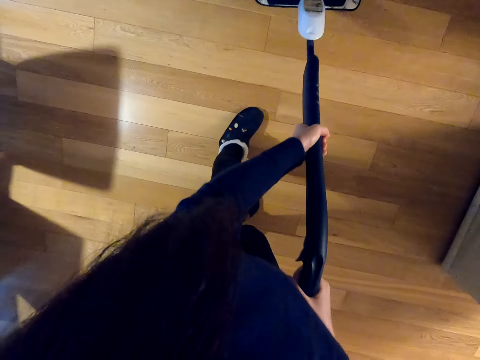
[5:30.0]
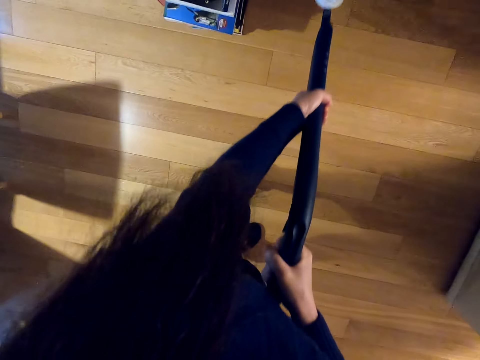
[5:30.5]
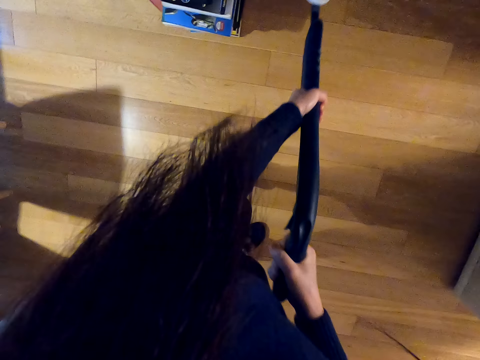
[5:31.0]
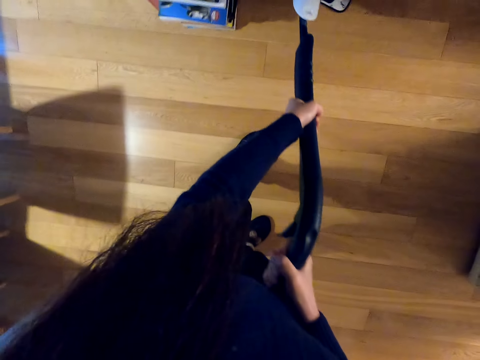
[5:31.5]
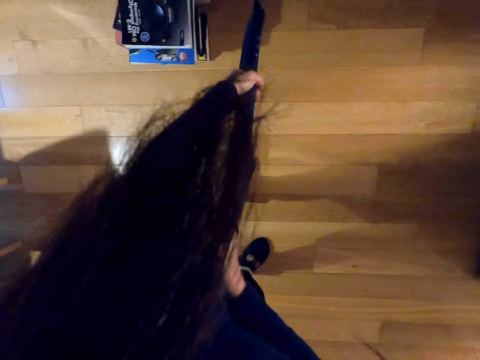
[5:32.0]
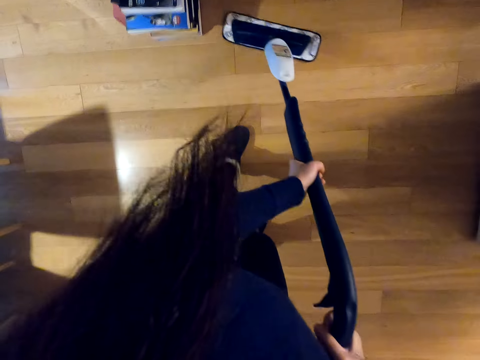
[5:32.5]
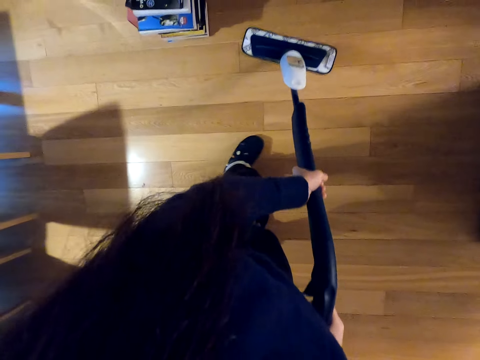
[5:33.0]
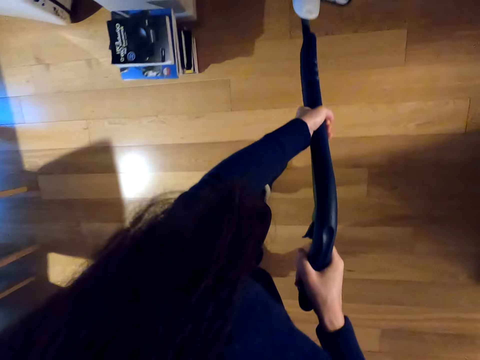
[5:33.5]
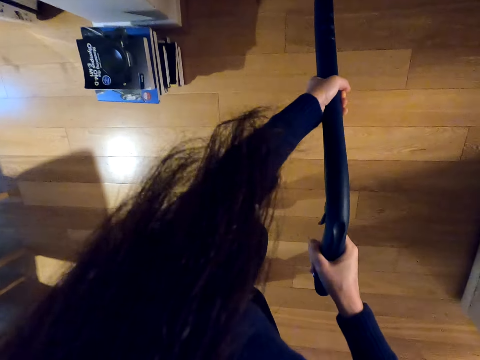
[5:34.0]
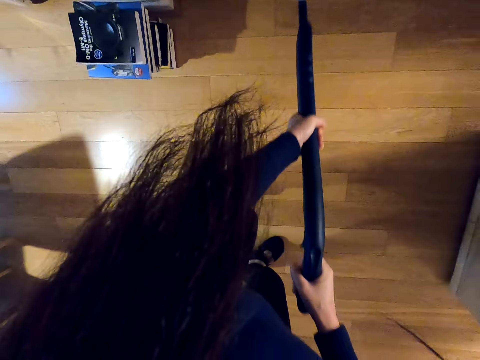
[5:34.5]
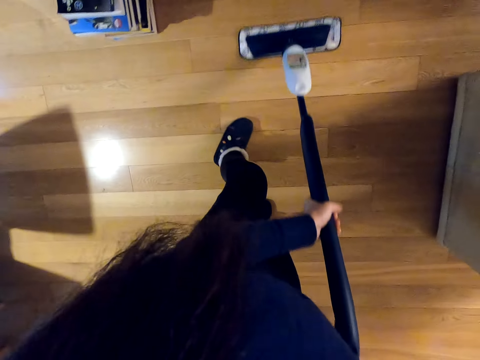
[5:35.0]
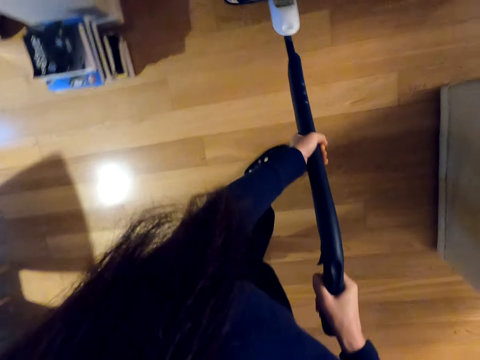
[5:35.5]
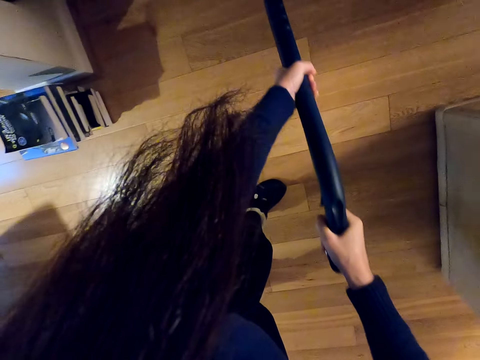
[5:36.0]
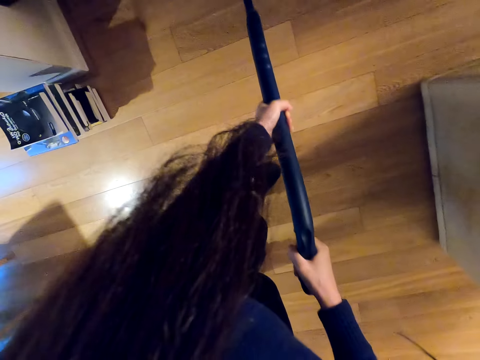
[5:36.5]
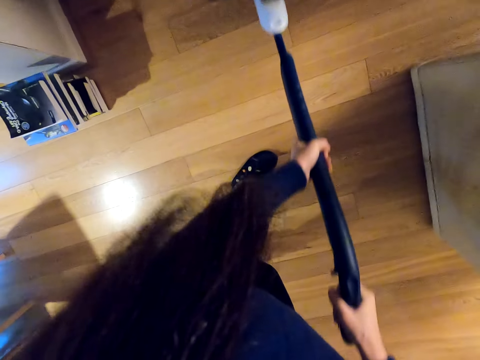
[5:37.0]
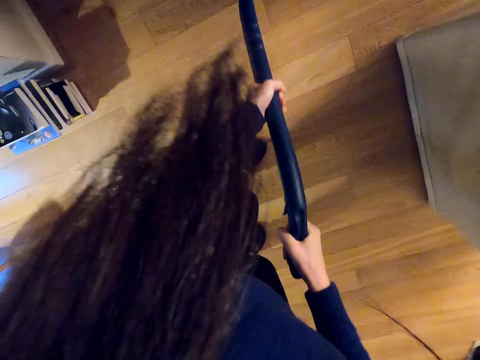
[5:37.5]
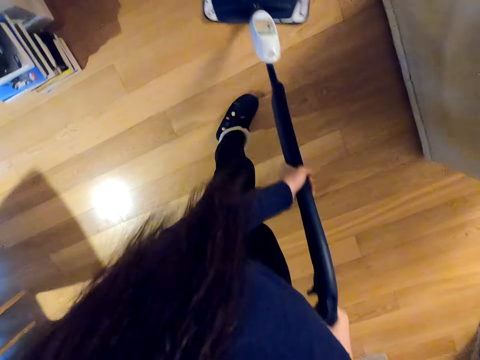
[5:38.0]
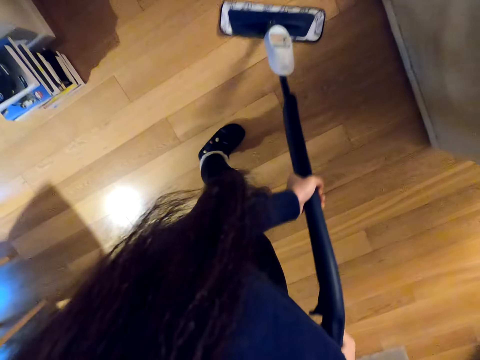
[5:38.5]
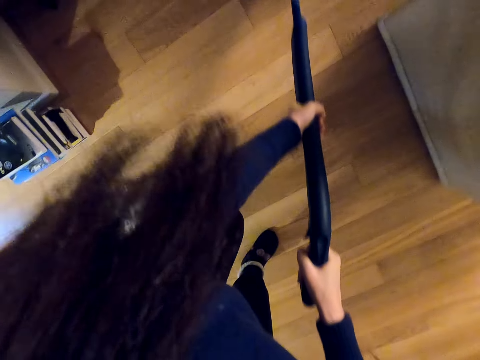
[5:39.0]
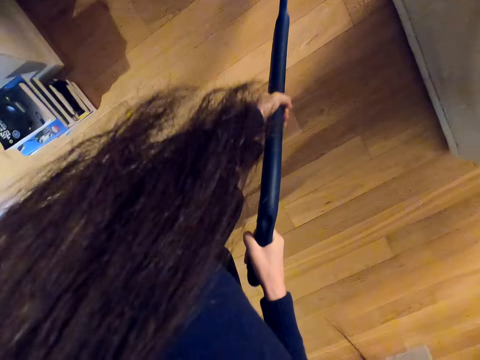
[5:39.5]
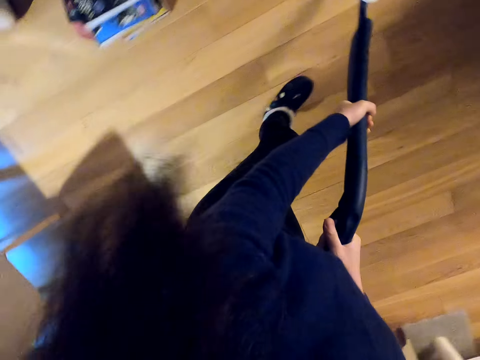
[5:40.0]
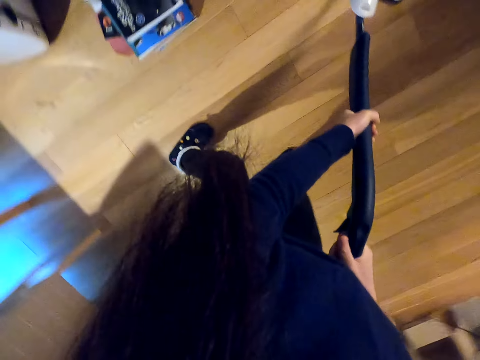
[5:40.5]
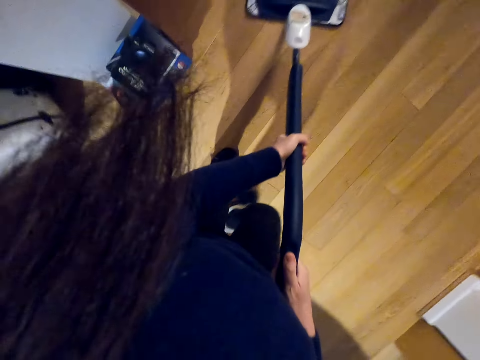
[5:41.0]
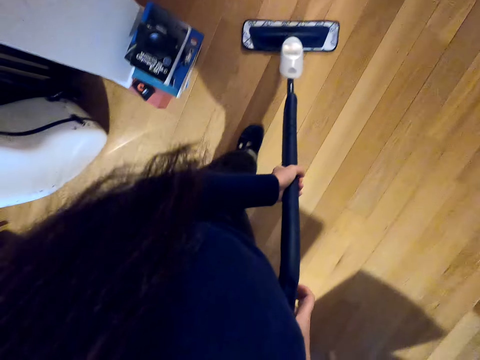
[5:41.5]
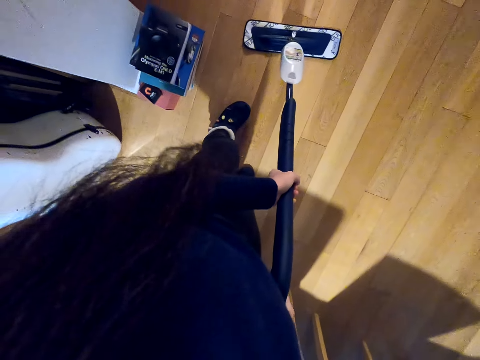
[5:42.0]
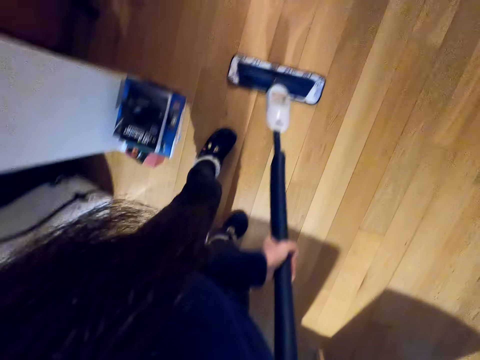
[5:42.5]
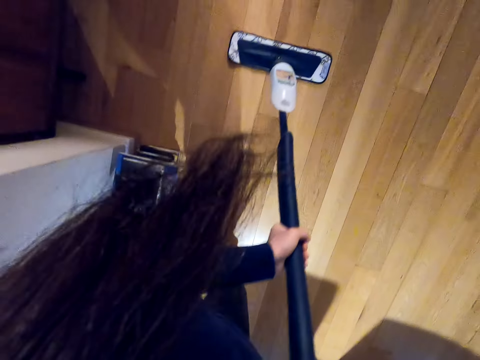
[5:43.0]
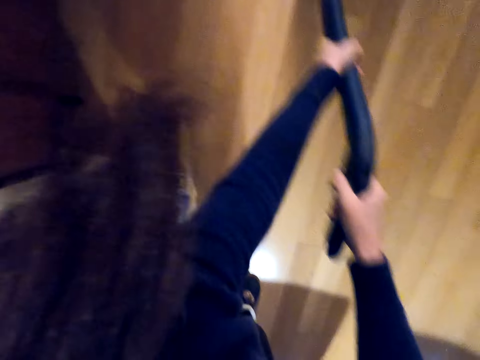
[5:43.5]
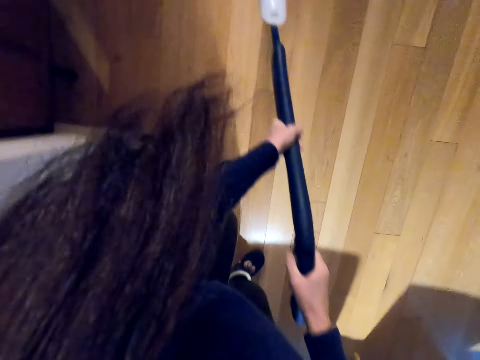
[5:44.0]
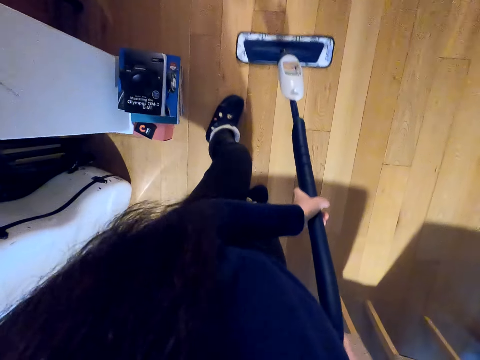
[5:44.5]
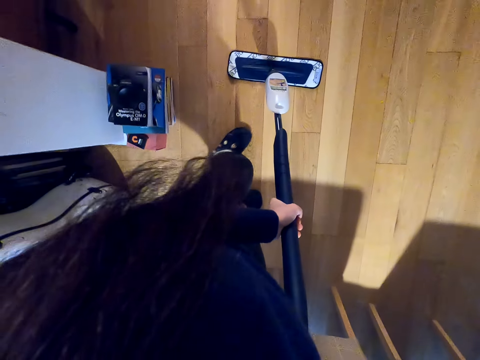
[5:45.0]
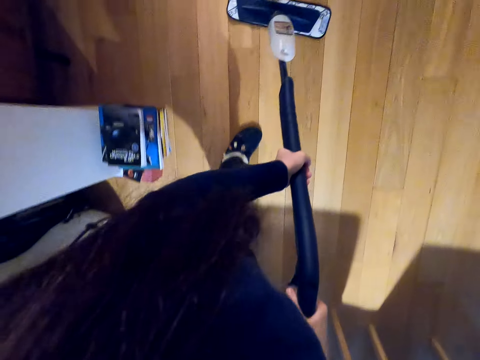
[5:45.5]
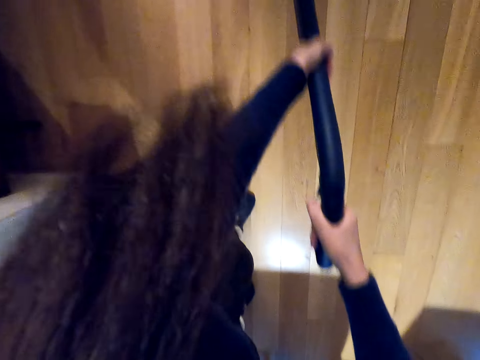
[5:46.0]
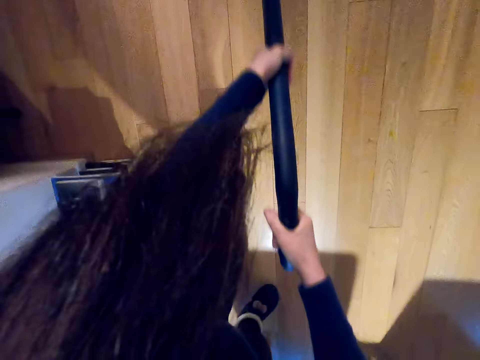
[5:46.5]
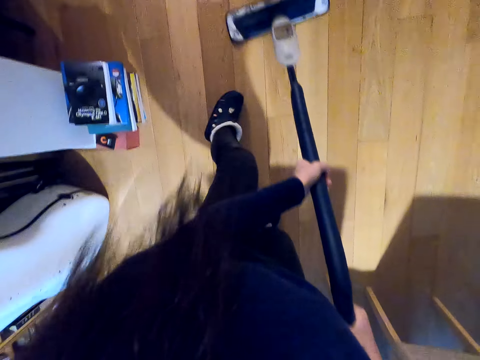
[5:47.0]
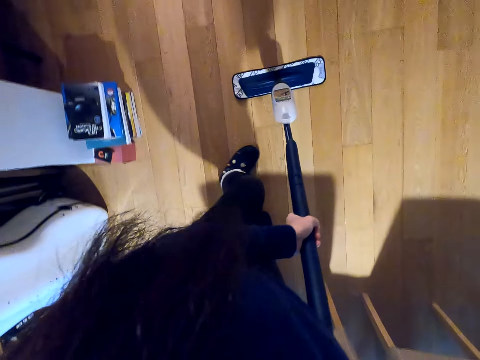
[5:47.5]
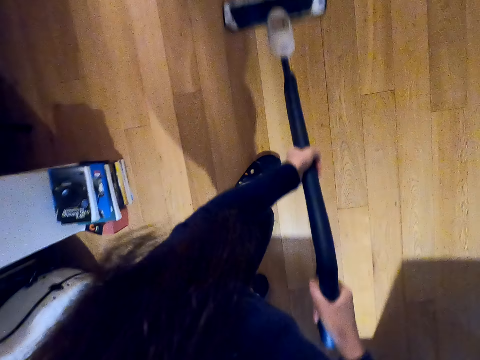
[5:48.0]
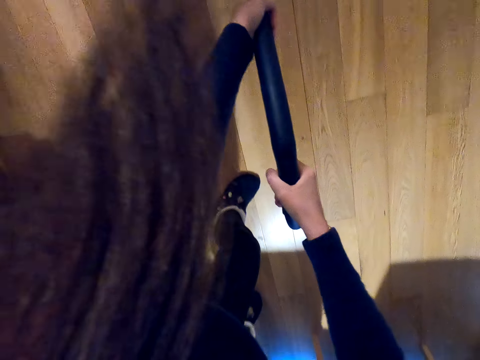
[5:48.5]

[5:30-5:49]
The camera wearer swipes the floor with both hands. They move towards the room. They swipe the floor with both hands.

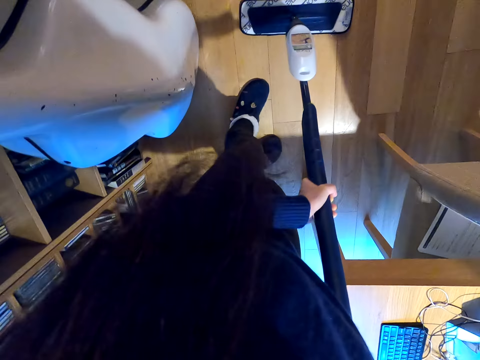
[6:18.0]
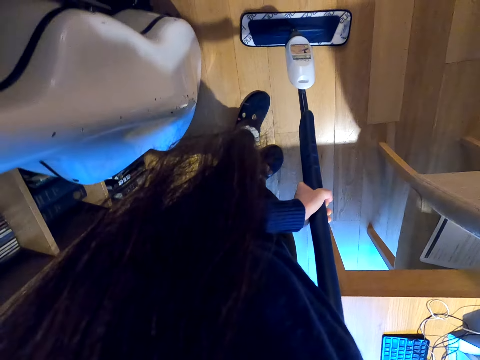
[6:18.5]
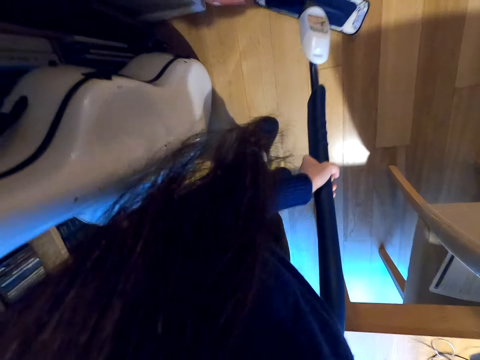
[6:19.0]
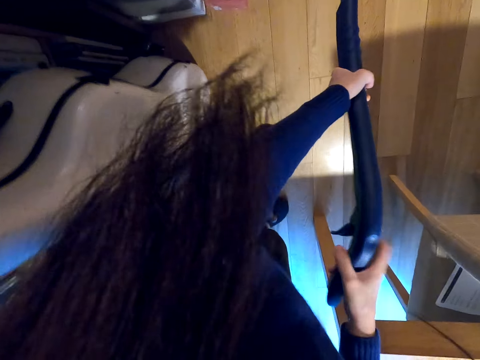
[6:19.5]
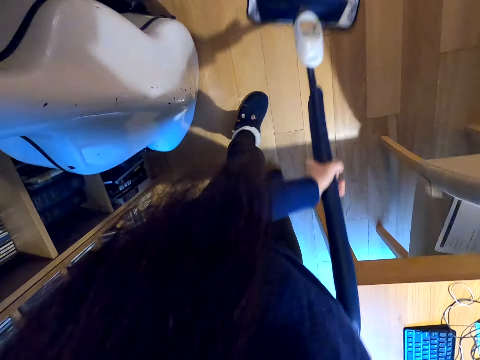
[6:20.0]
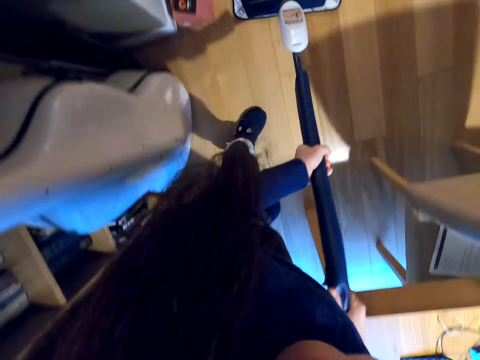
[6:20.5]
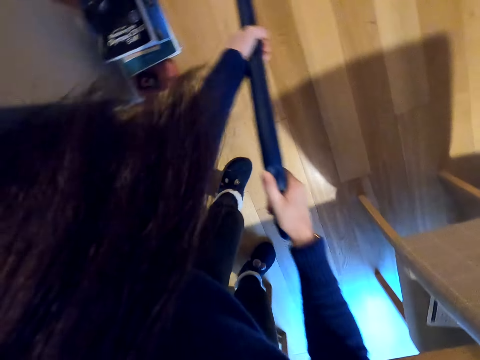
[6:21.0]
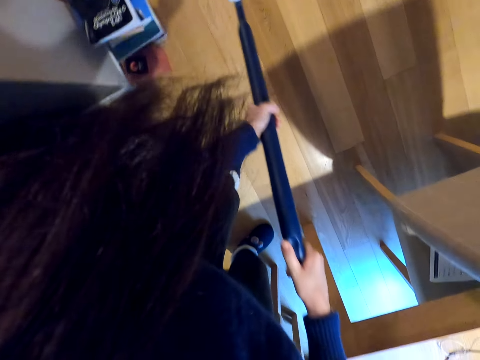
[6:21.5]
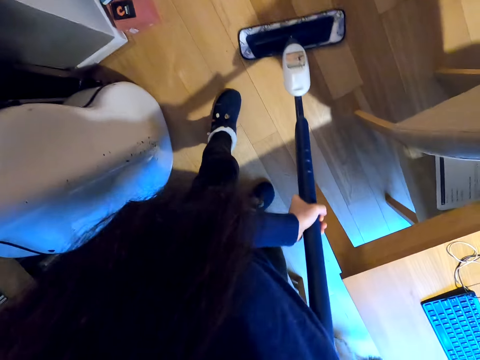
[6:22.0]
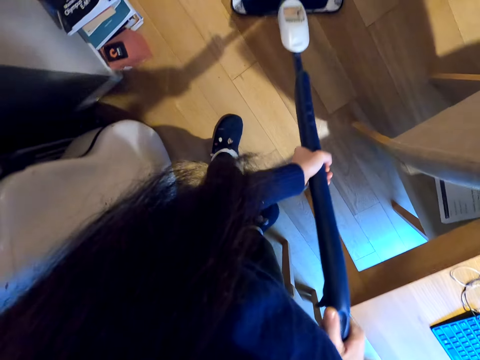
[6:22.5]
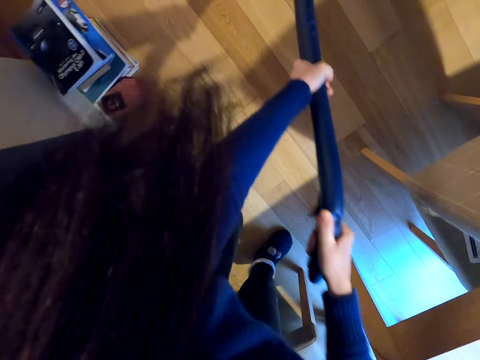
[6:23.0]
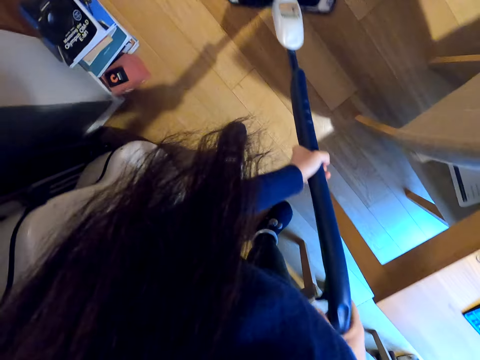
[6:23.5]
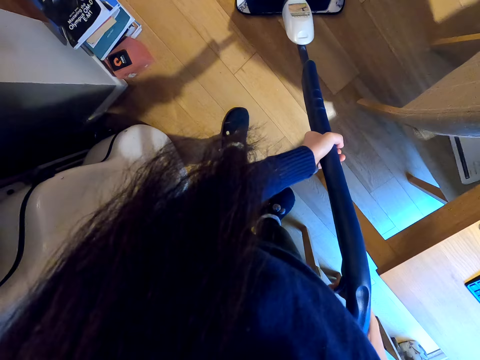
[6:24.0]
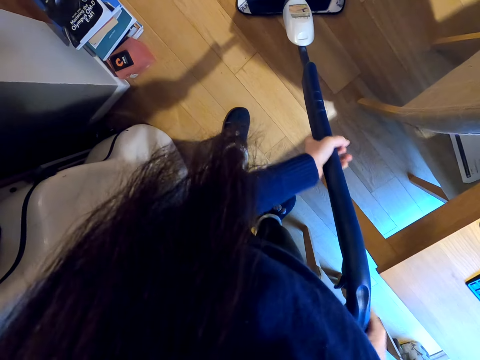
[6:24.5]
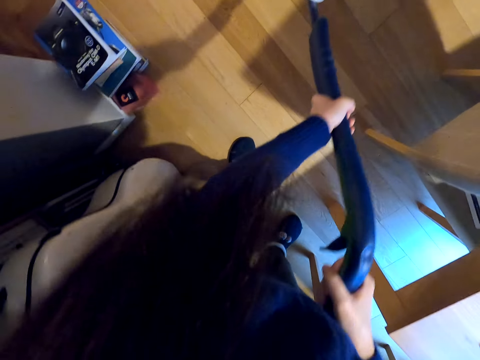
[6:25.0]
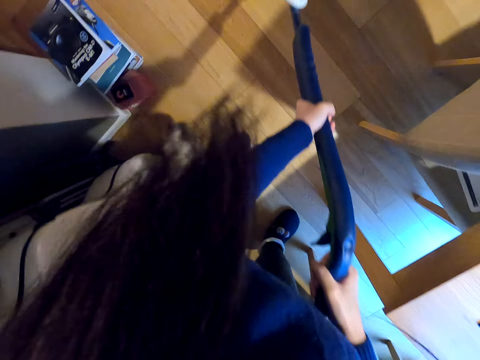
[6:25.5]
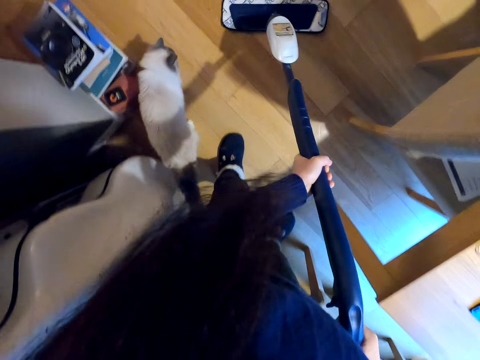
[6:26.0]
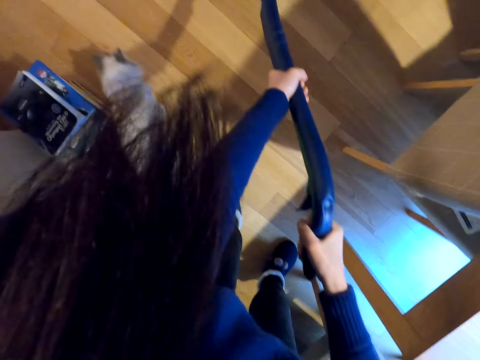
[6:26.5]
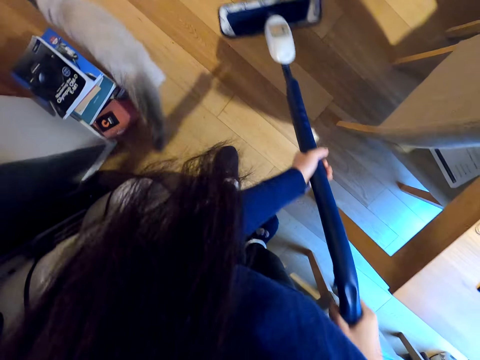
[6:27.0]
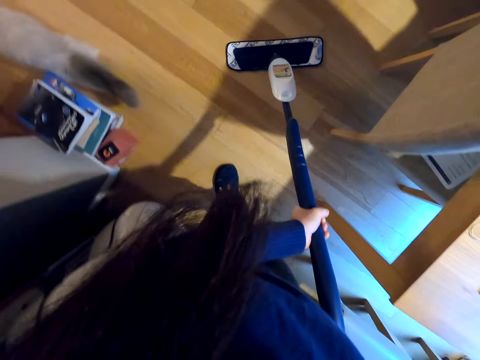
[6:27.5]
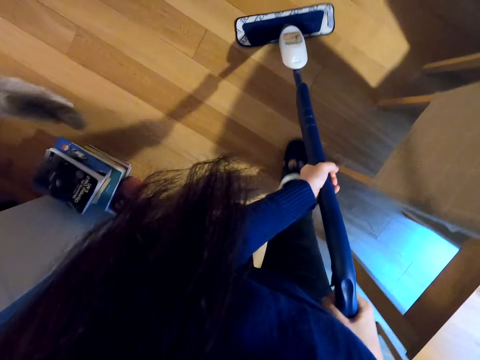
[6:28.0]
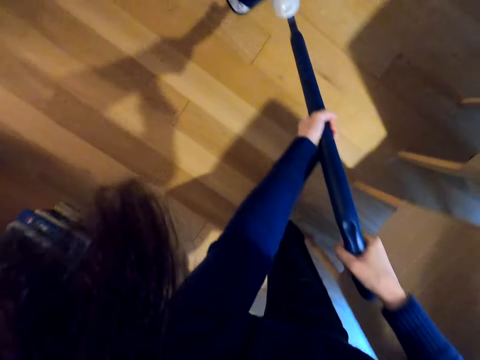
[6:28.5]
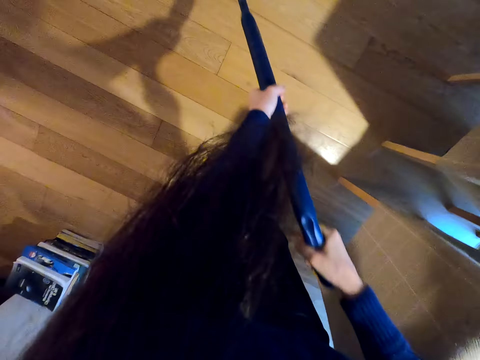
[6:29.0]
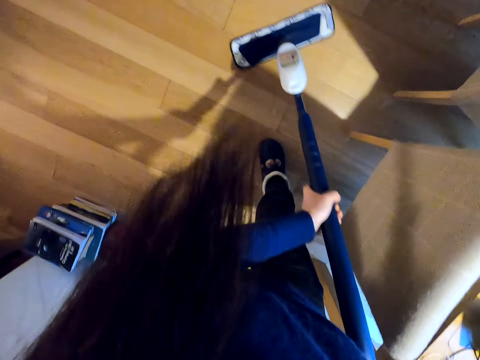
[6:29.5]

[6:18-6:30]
The camera wearer moves towards the room. They swipe the floor with both hands.
